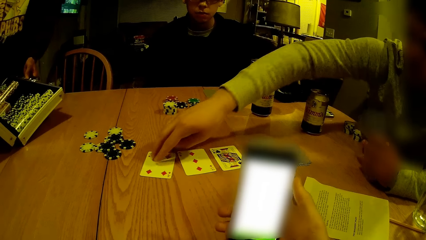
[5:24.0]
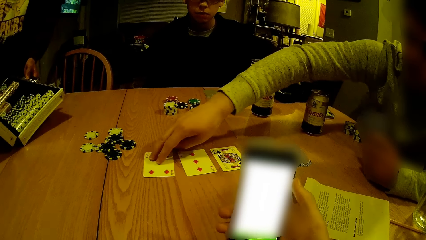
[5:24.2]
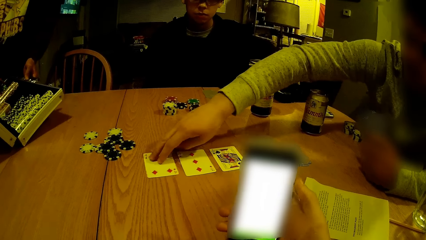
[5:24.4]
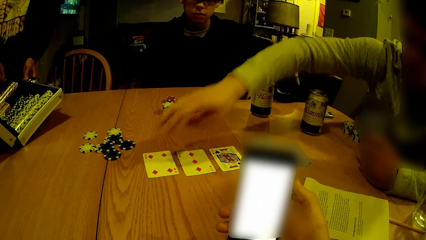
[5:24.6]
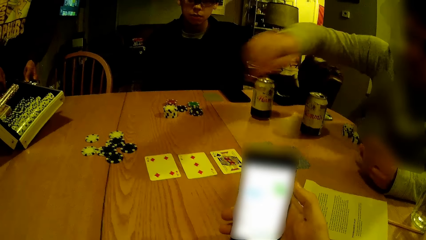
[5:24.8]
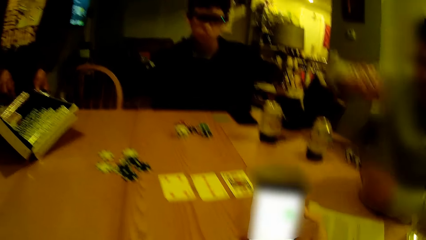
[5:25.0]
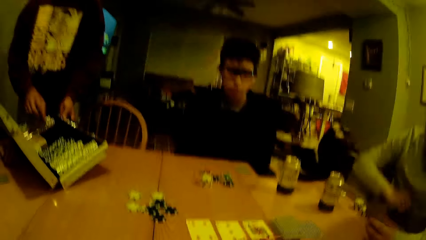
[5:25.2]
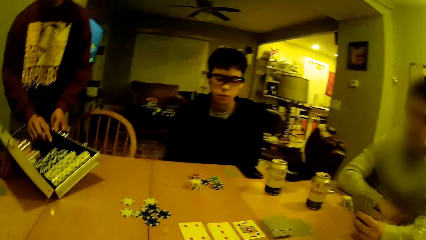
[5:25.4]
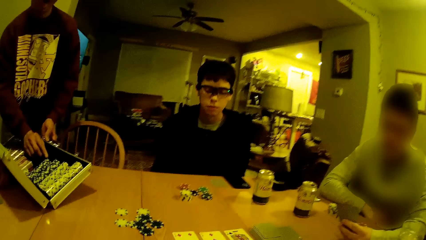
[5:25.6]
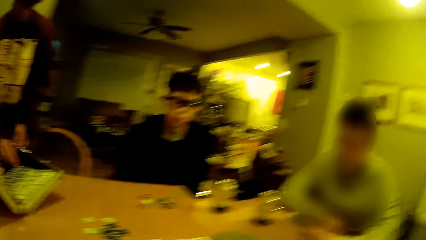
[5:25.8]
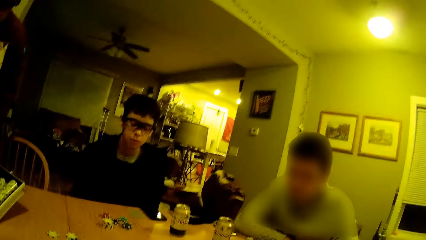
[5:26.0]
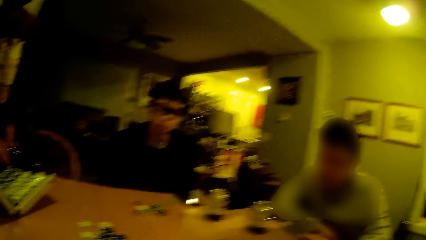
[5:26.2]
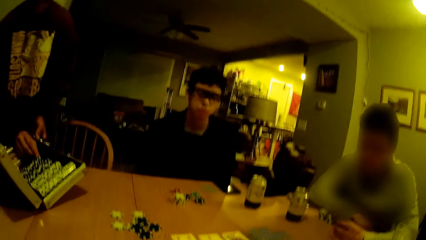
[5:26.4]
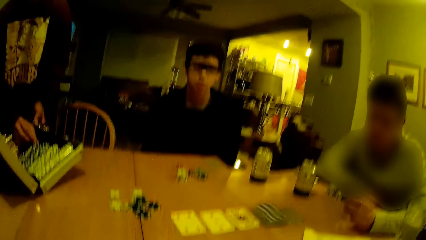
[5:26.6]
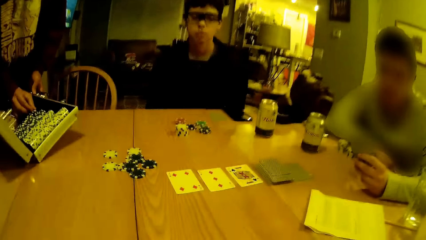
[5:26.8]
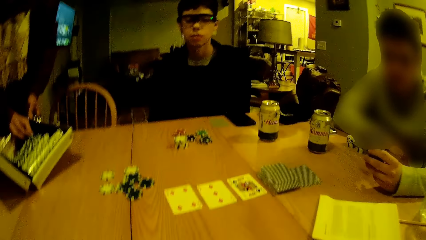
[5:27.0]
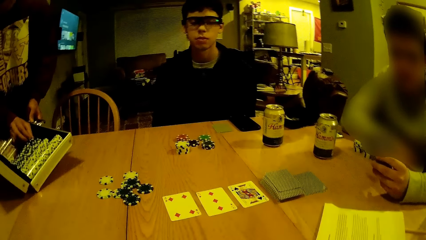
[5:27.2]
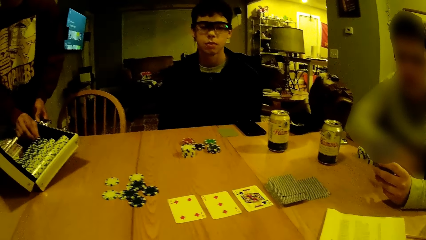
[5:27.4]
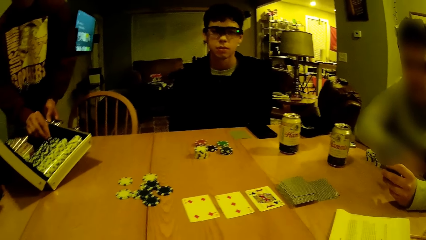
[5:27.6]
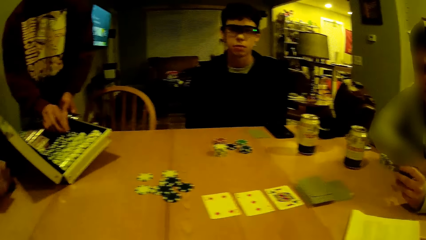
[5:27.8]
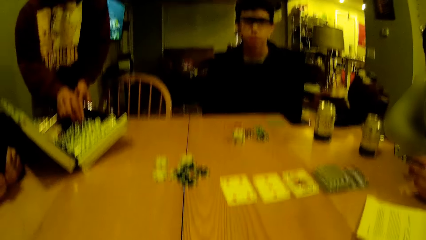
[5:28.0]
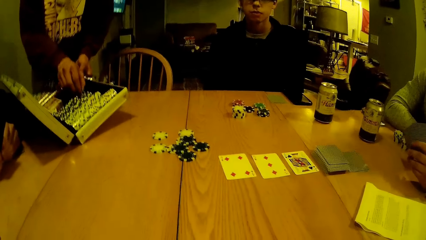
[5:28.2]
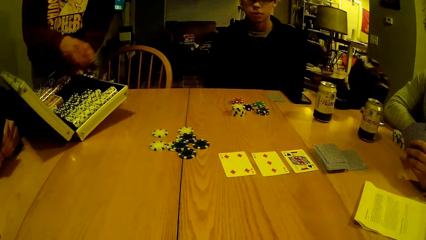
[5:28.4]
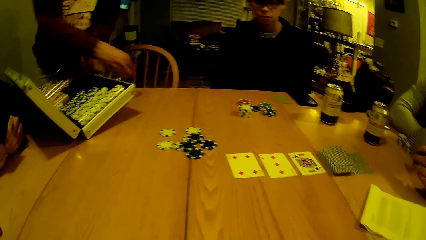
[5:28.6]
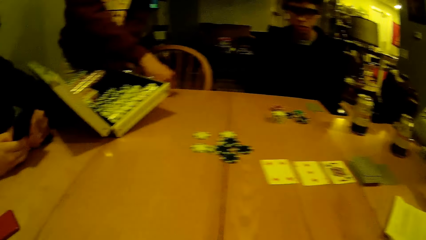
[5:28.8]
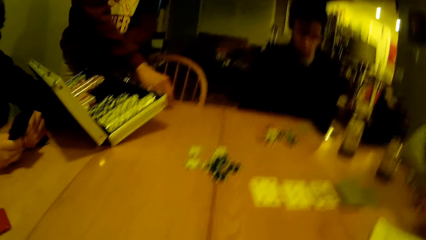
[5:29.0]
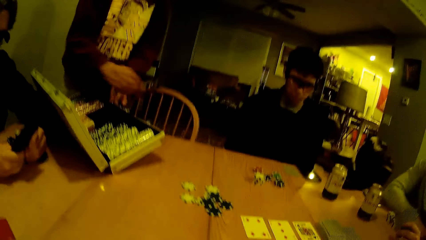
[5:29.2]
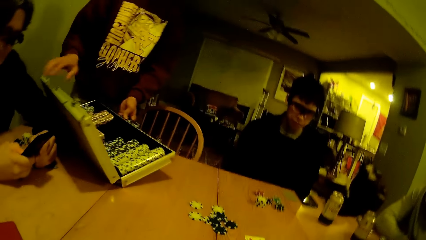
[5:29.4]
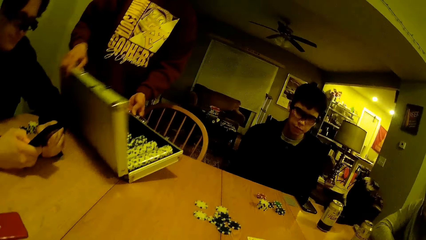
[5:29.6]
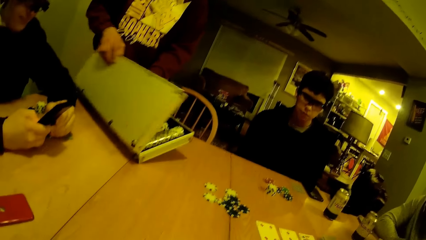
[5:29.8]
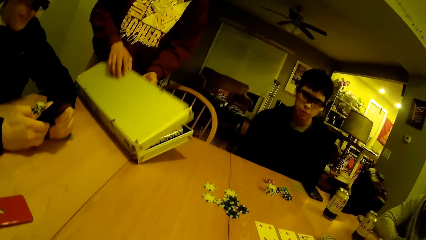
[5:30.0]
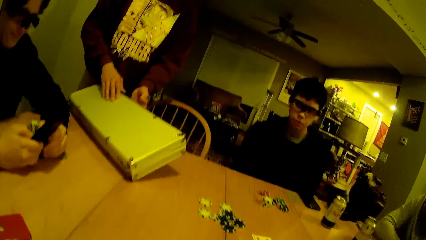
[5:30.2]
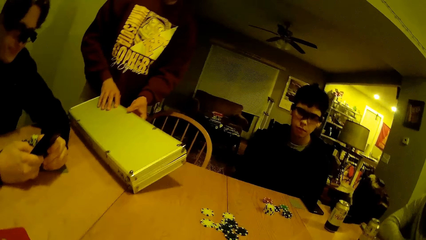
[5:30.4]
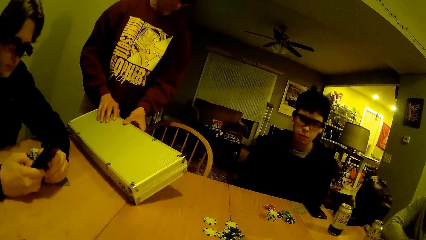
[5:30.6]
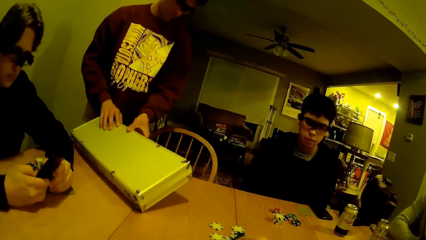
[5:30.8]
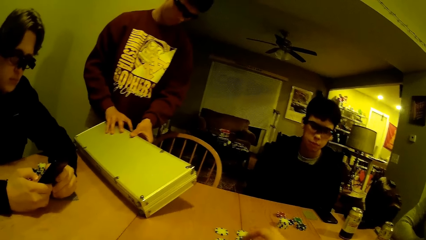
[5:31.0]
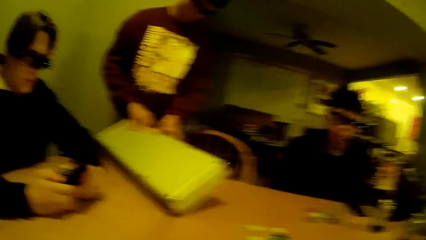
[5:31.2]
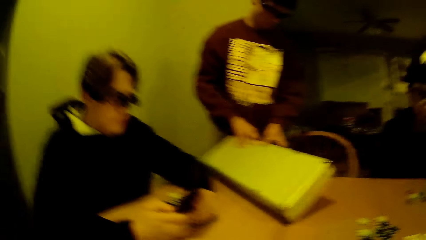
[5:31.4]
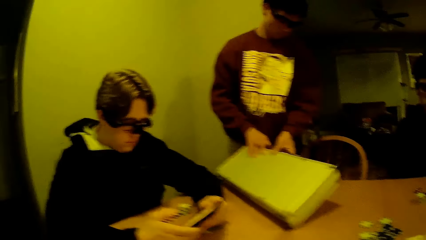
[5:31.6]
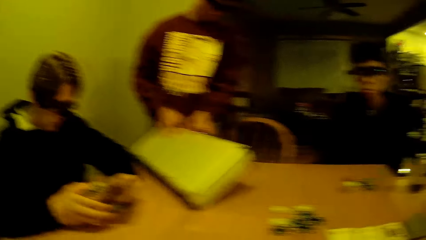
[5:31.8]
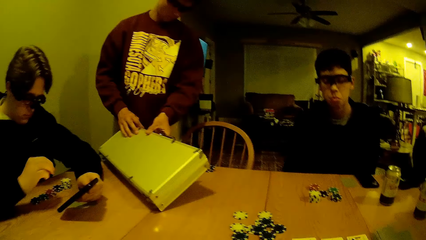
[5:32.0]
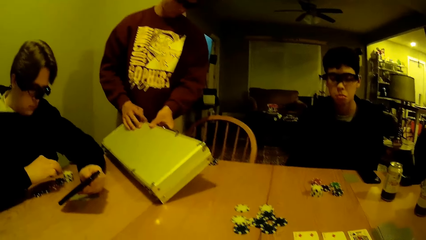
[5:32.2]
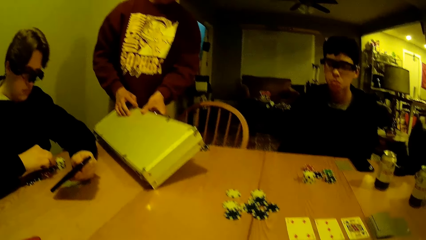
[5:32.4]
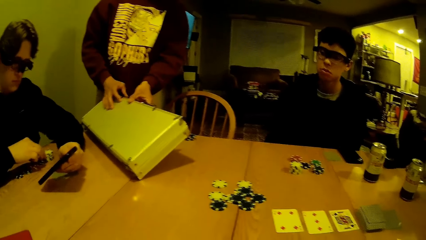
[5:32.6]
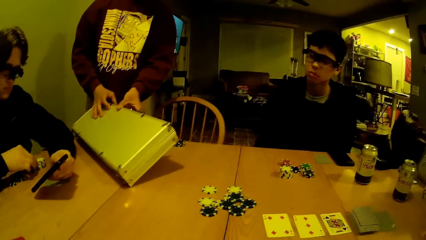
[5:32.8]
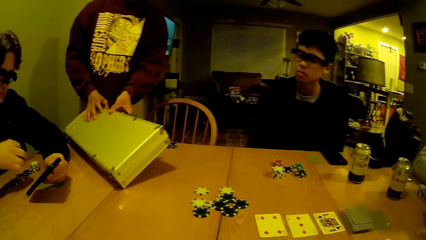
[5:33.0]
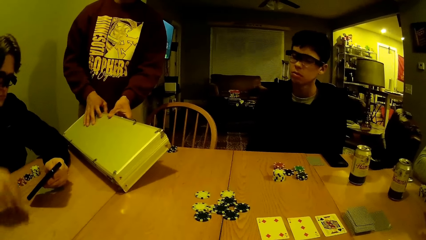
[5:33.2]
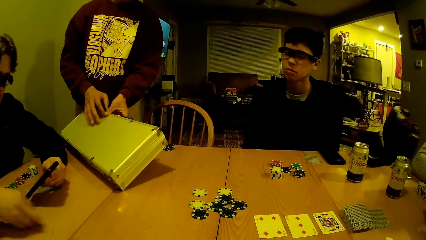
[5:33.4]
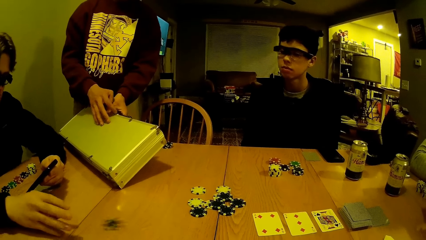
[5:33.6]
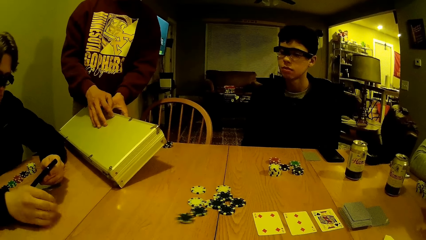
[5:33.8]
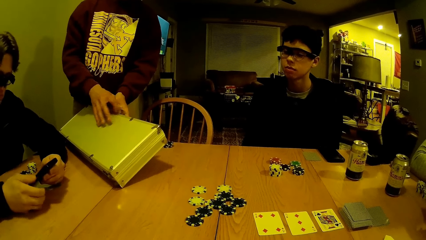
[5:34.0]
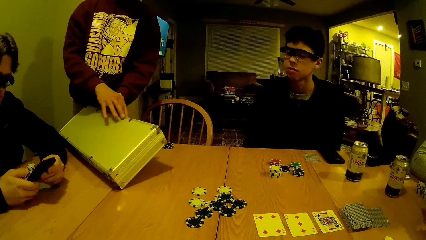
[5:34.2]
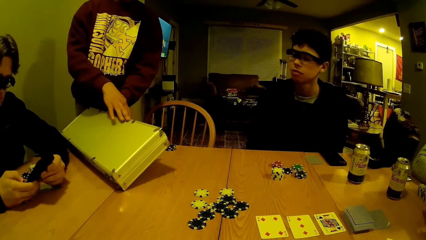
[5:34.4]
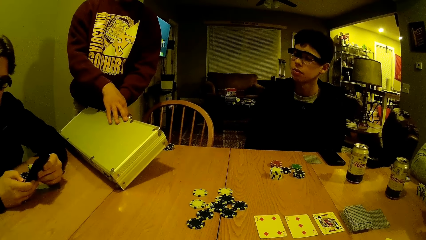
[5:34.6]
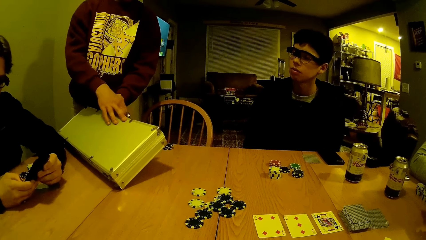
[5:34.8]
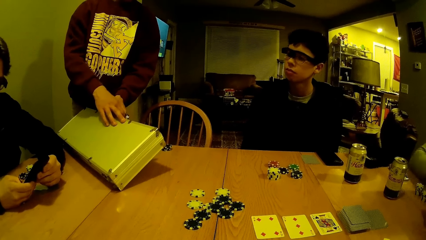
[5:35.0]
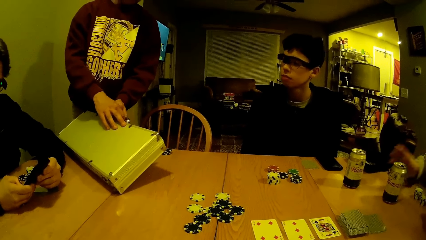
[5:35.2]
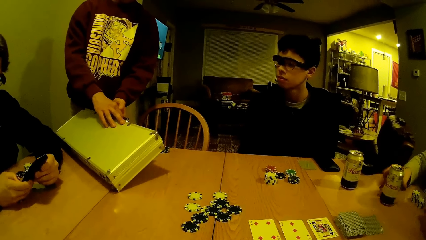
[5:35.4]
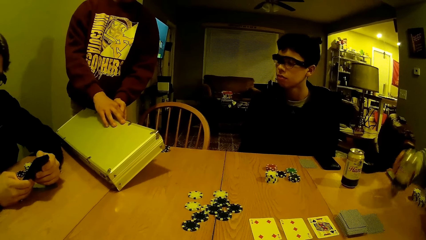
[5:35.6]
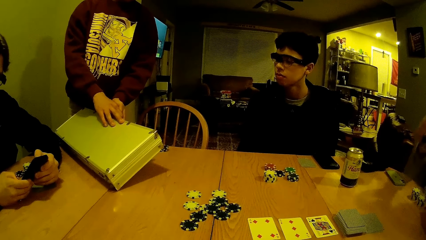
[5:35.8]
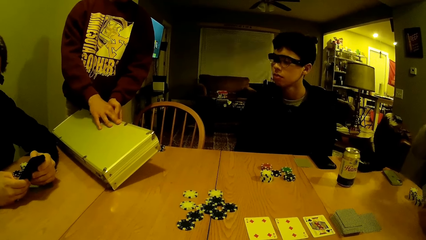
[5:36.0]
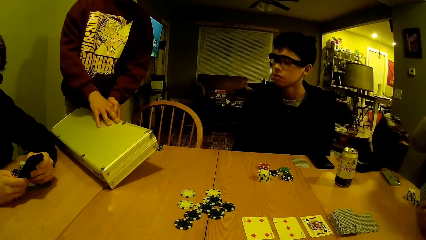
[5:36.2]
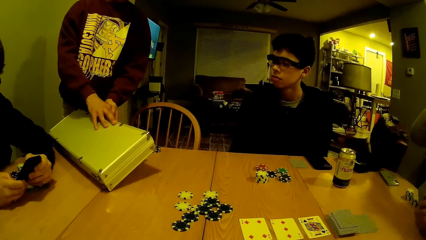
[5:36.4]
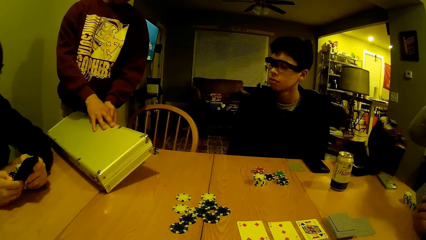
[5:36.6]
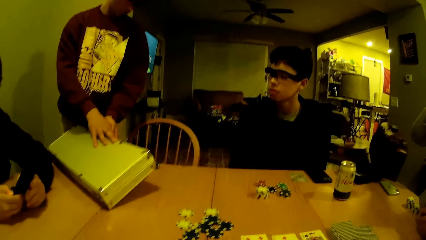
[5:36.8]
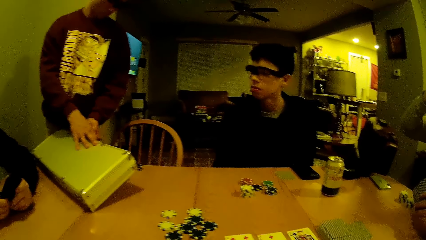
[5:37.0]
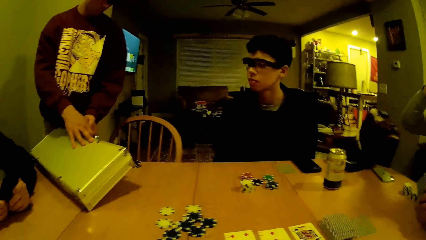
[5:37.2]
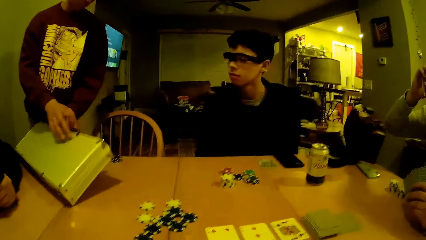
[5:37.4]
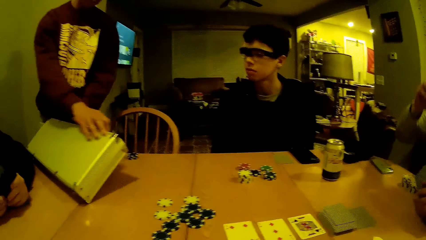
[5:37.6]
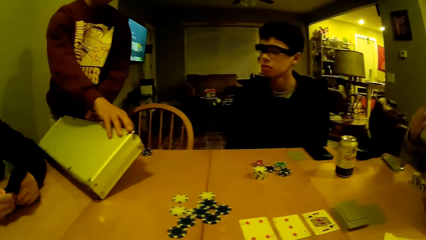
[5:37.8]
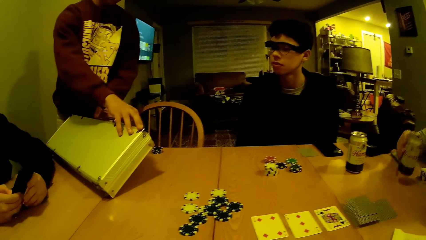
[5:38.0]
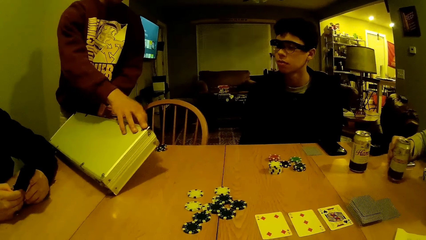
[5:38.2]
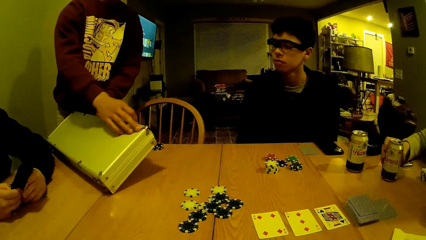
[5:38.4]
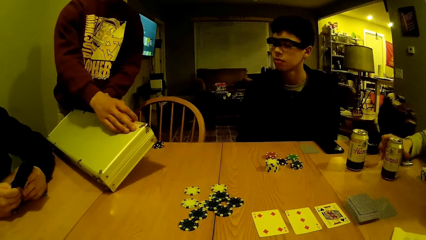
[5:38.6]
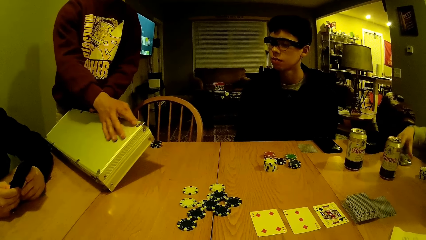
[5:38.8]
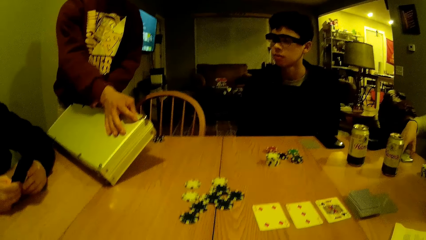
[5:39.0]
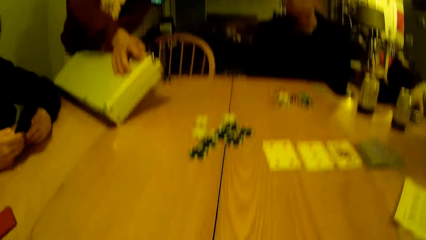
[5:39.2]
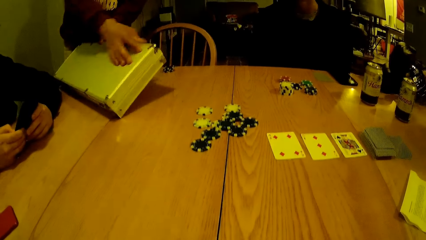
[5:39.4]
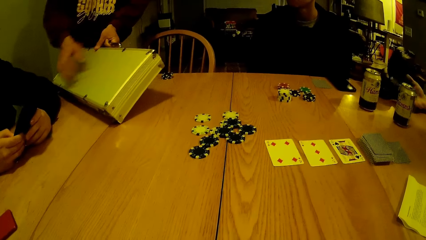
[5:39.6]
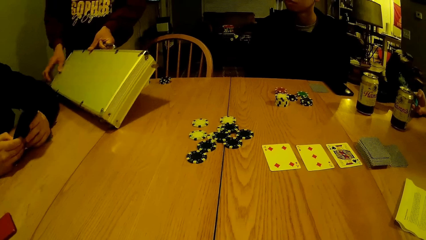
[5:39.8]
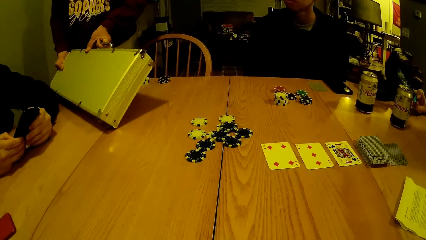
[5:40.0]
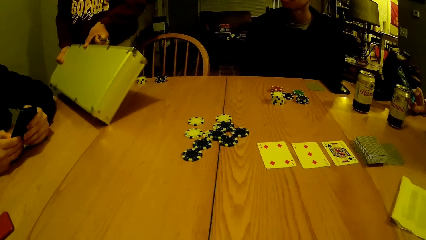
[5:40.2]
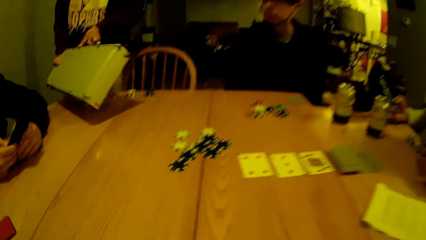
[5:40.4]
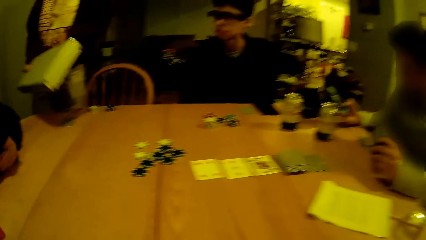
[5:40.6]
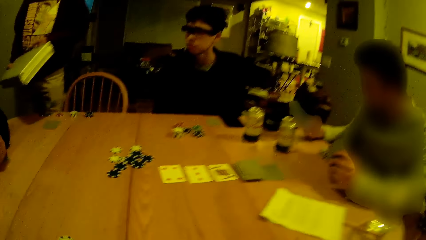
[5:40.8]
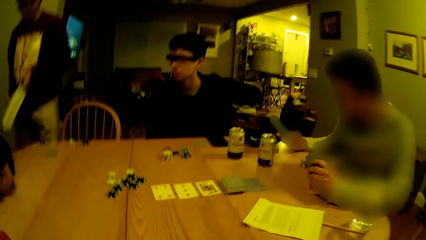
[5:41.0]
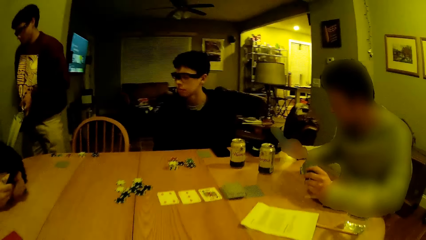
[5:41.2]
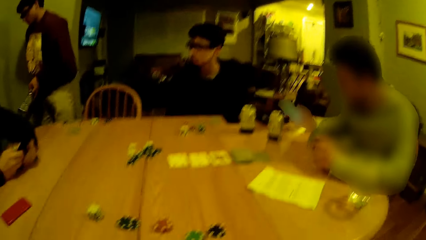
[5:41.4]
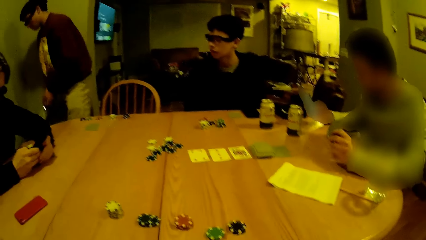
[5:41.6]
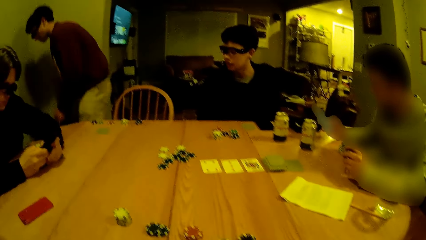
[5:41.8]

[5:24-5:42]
A person plays a casino game. The camera wearer dials a phone. A man picks a chip from the briefcase with his right hand and drops the chip on the table with his right hand. The man closes the briefcase with his right hand. Another man dials a phone. The other man holds the phone with both hands, plays a casino game, picks a chip from the table with his right hand, tosses the chip on the table with his right hand, and dials the phone. The first man closes the briefcase. A third man picks a can from the table with his right hand and drops the can on the table with his right hand. The first man picks the briefcase from the table with both hands.
